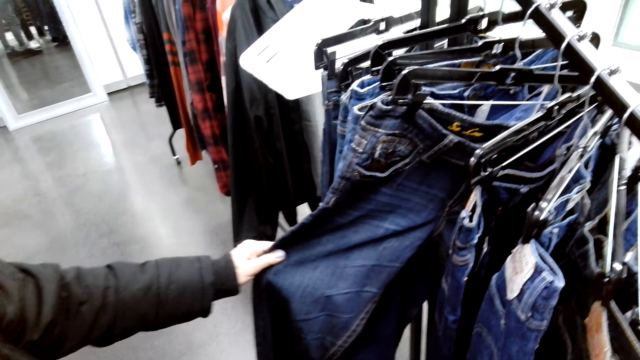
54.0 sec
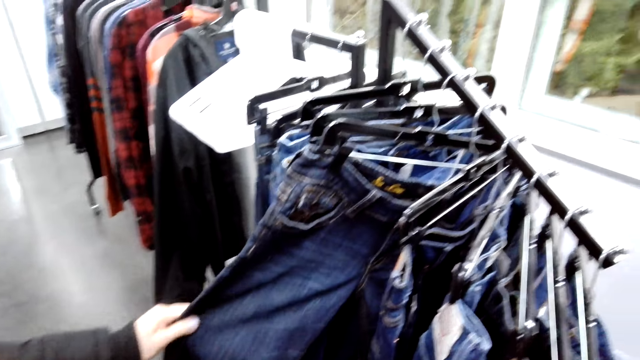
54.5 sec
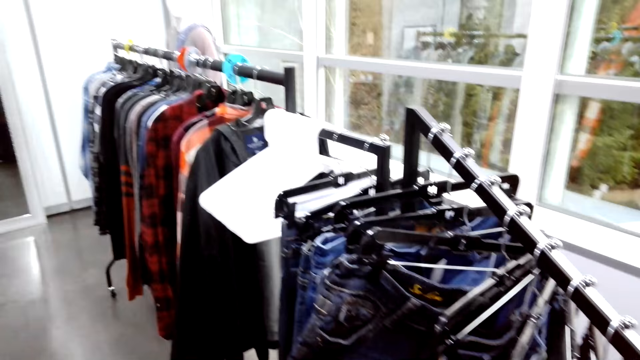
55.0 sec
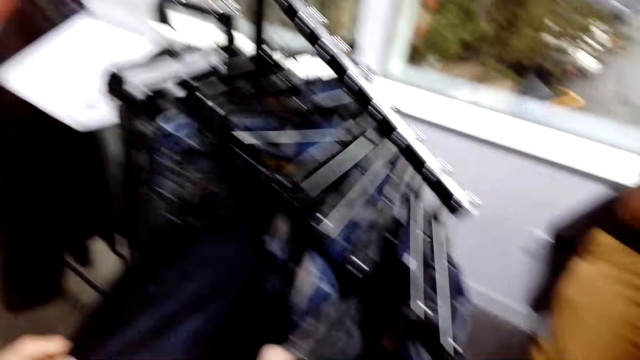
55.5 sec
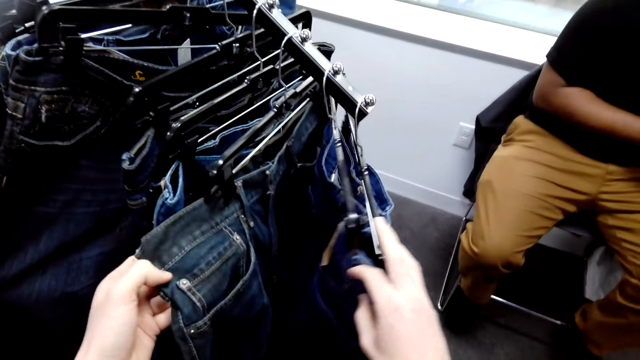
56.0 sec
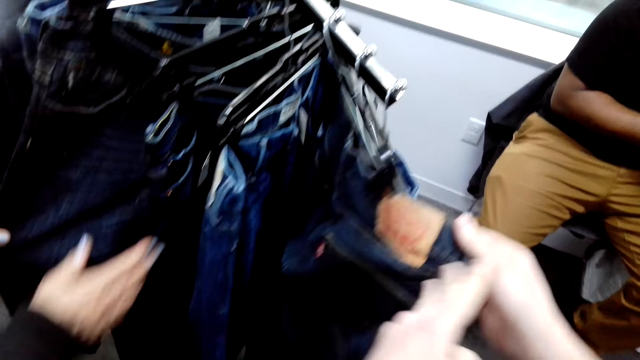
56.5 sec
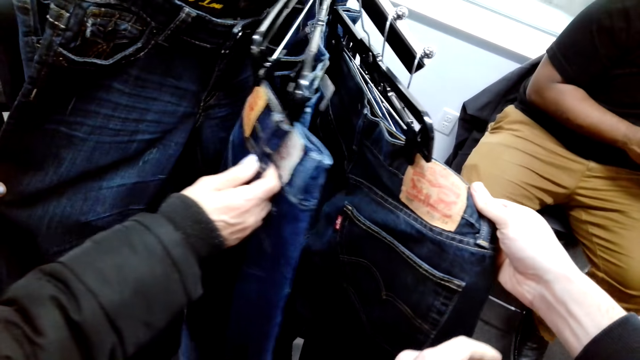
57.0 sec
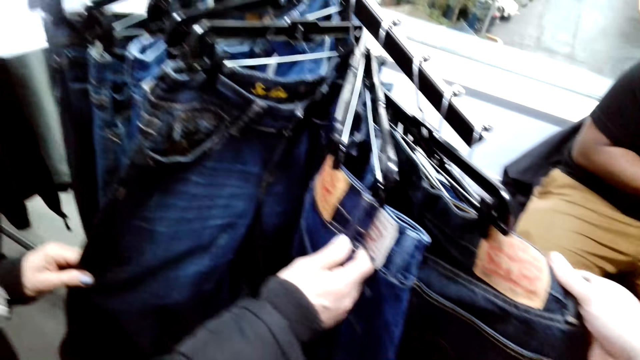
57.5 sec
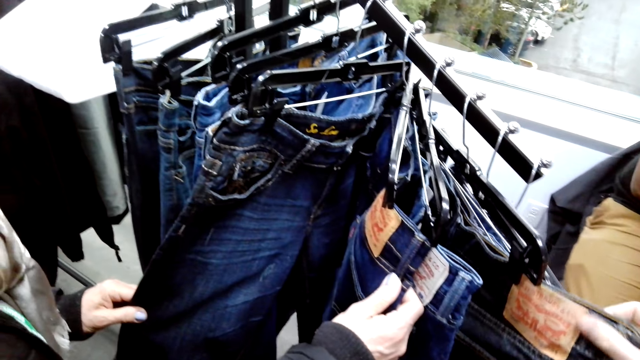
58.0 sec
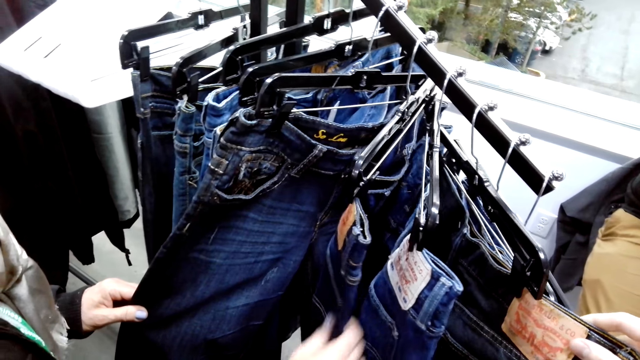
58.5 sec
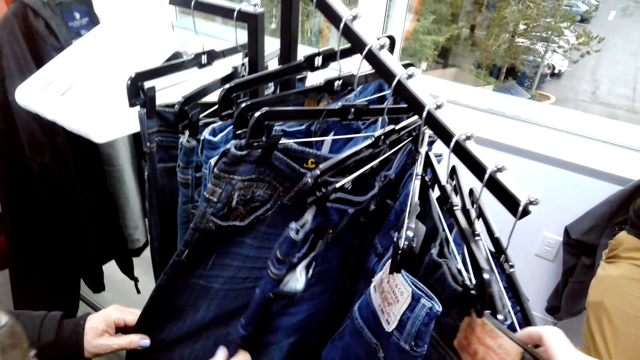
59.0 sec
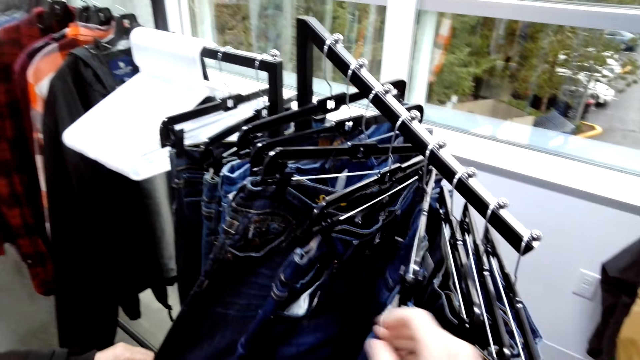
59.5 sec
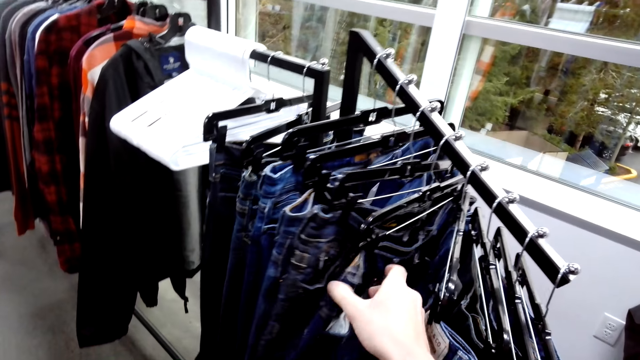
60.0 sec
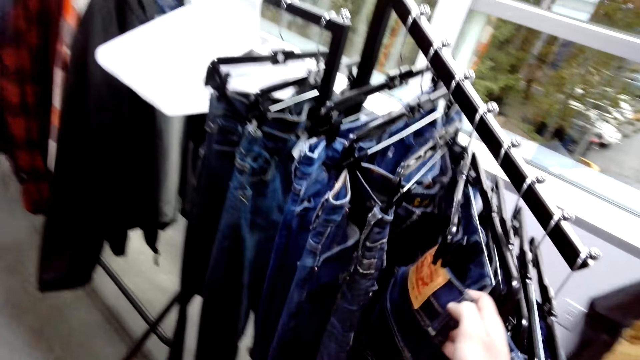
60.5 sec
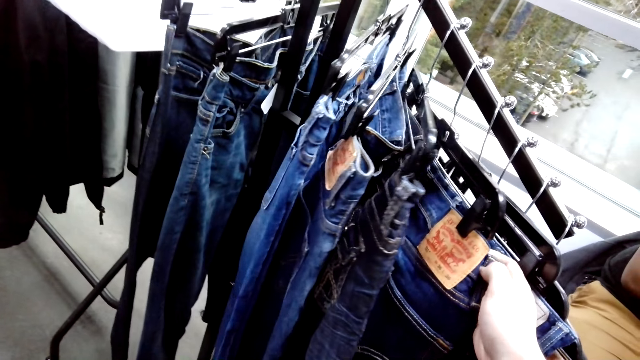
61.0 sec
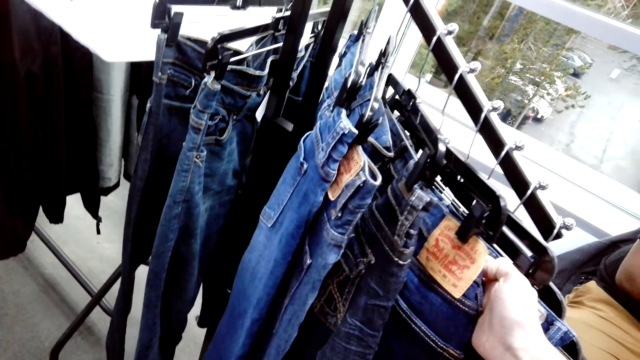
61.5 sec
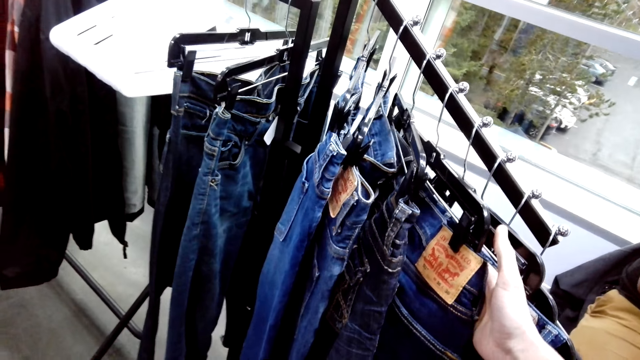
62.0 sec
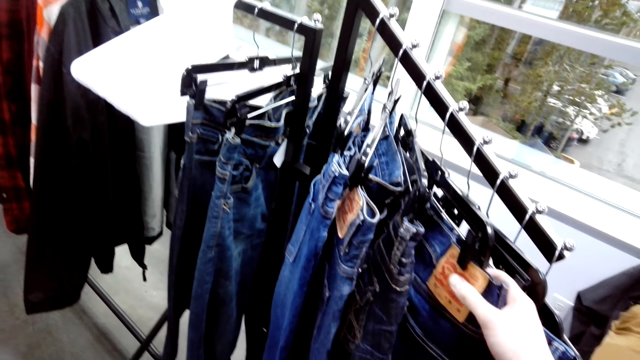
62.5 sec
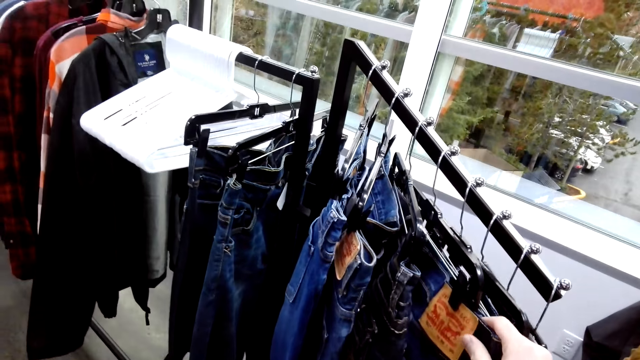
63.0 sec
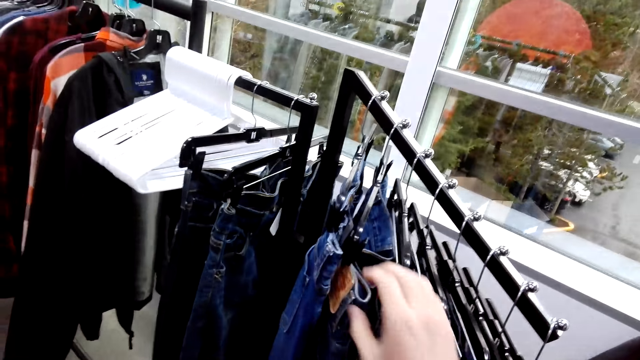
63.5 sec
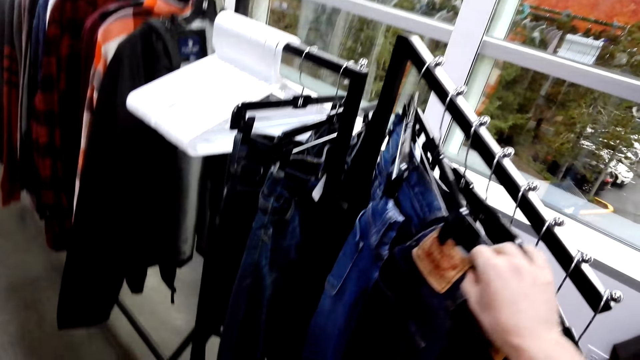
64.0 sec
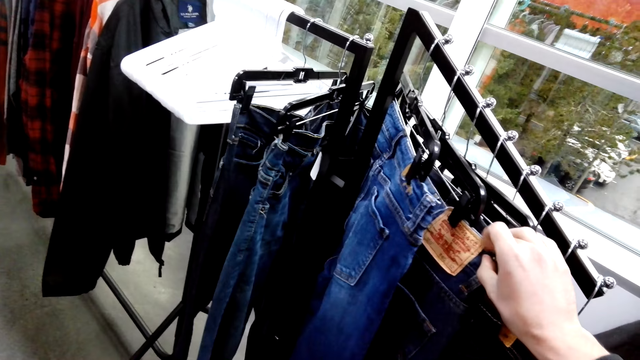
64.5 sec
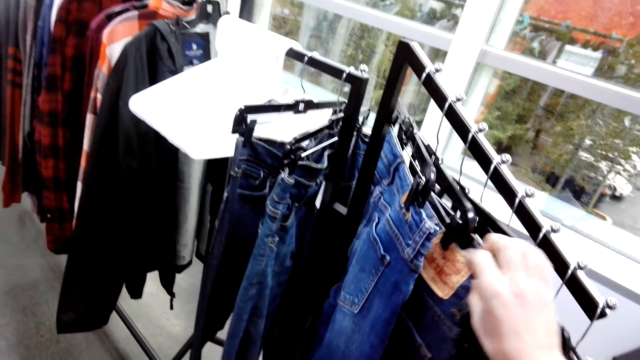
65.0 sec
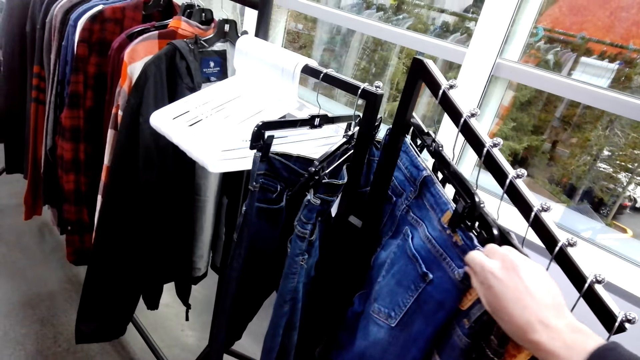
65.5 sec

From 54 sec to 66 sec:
The camera wearer turns the jeans on a hanger.

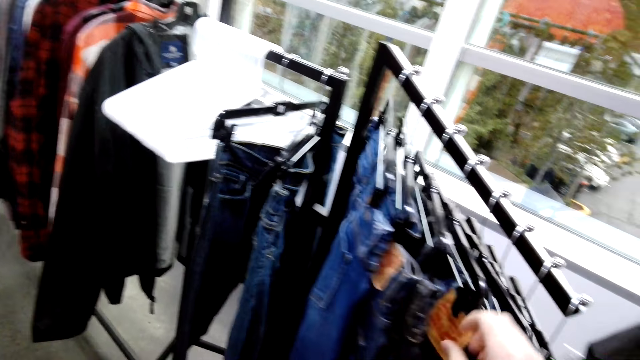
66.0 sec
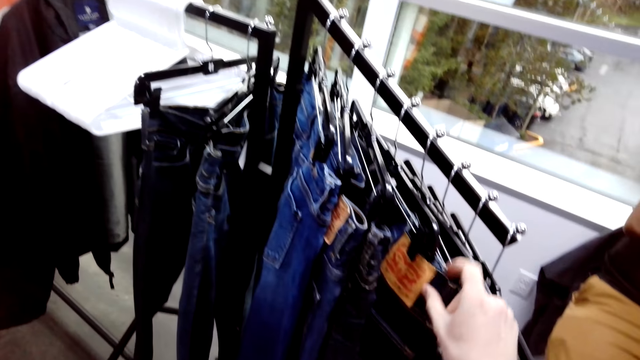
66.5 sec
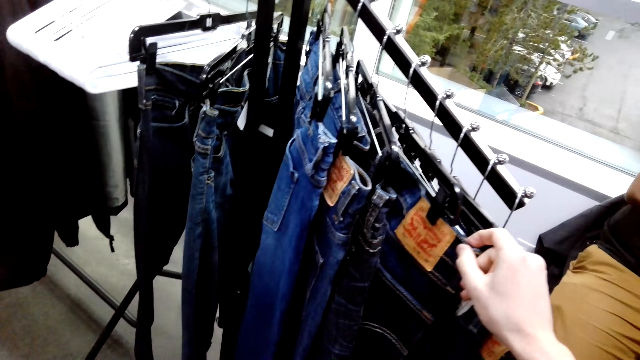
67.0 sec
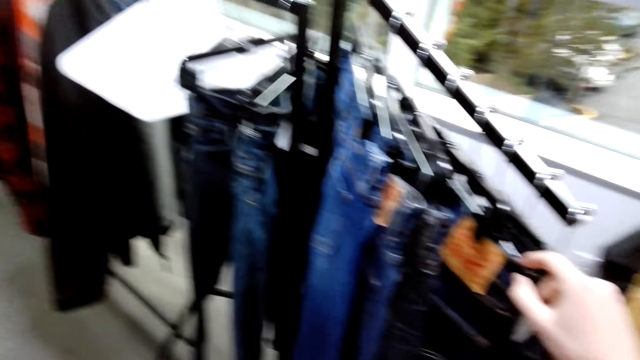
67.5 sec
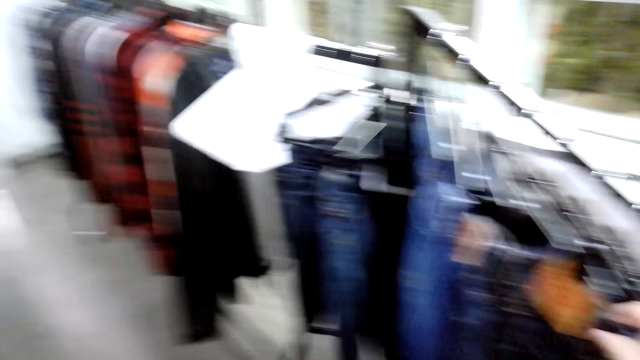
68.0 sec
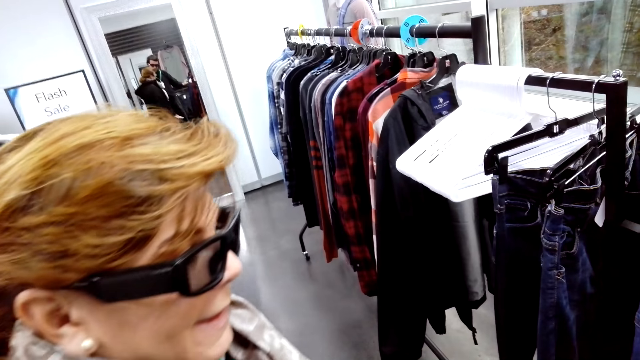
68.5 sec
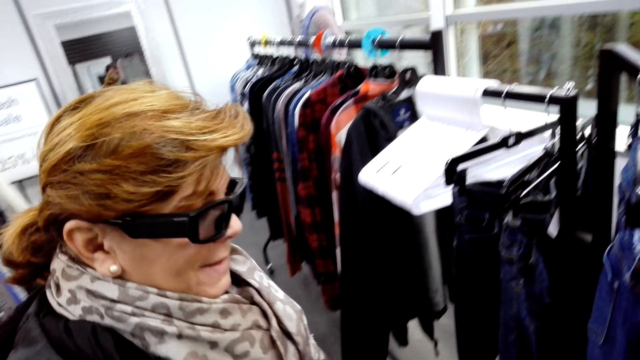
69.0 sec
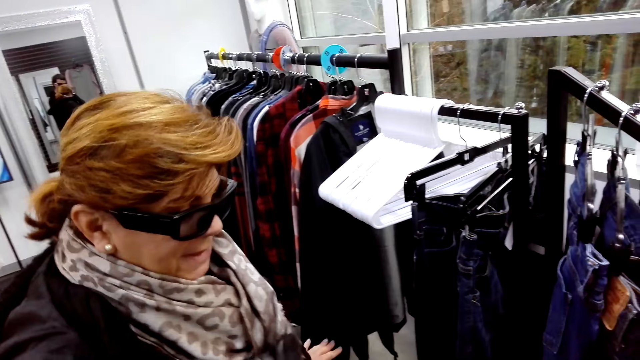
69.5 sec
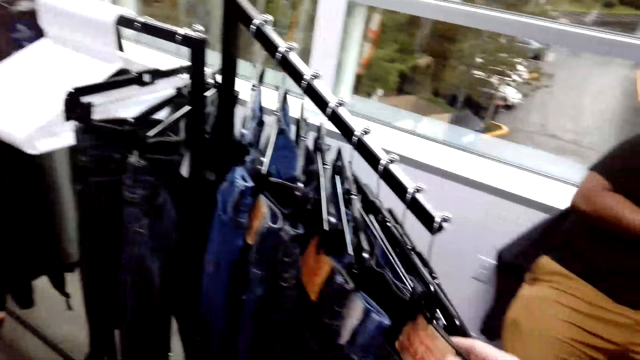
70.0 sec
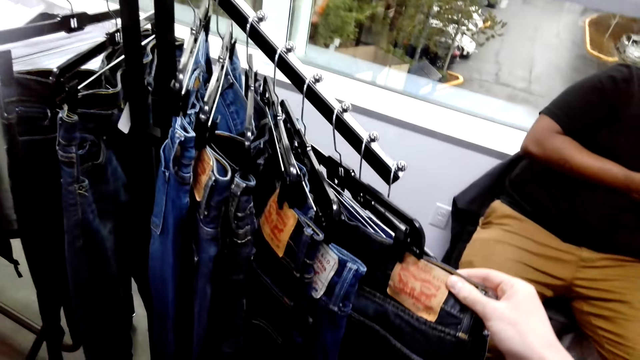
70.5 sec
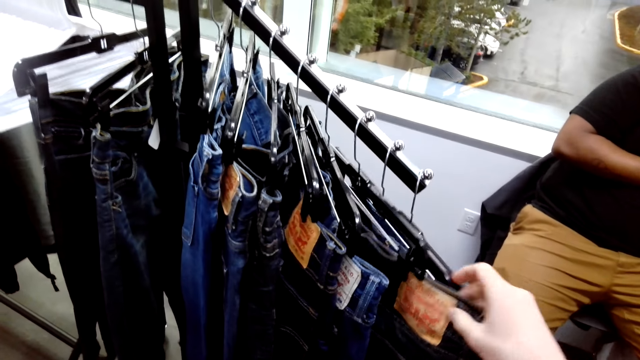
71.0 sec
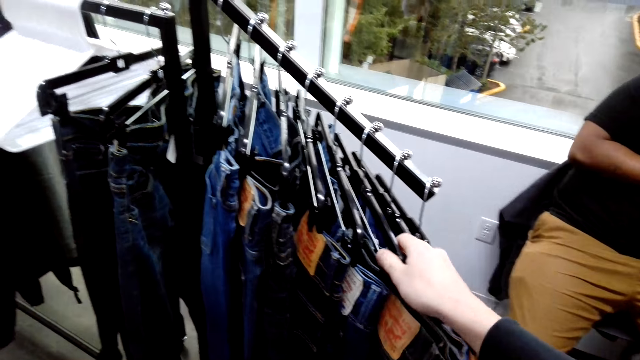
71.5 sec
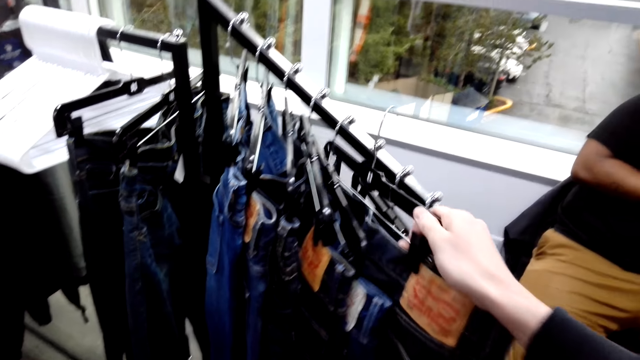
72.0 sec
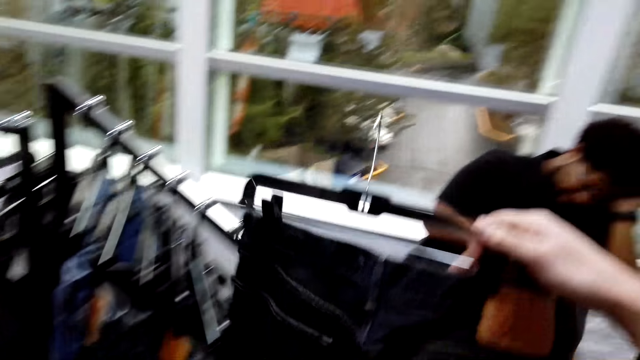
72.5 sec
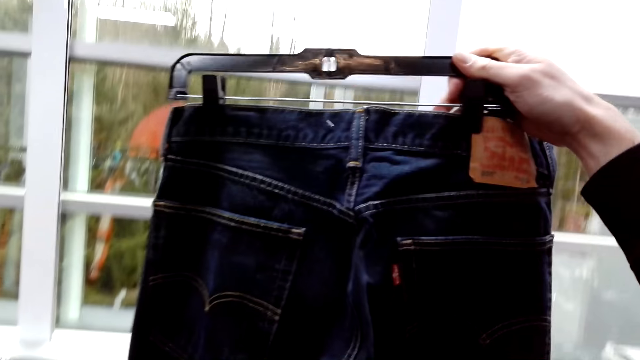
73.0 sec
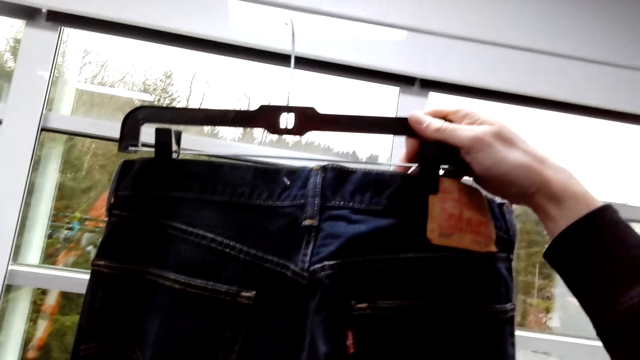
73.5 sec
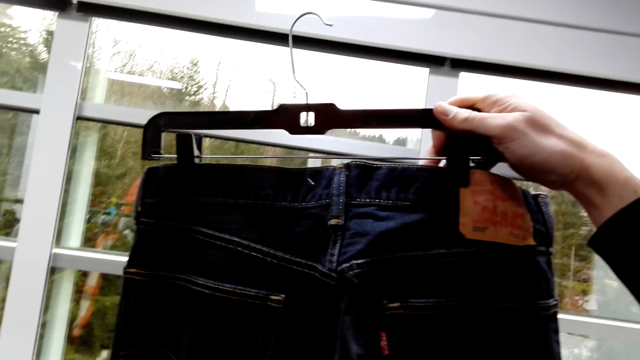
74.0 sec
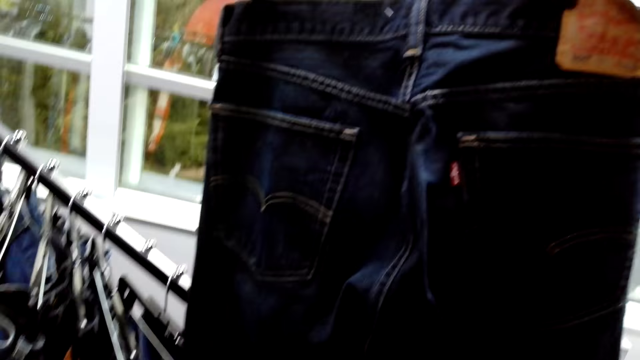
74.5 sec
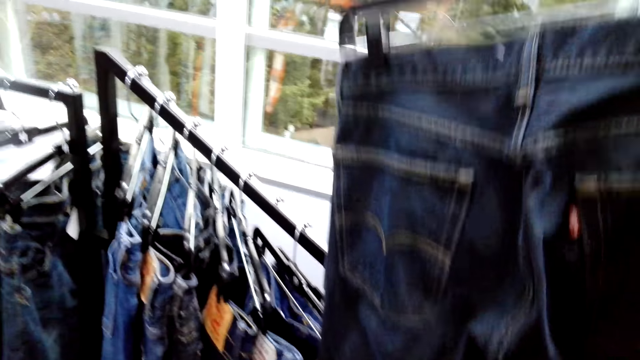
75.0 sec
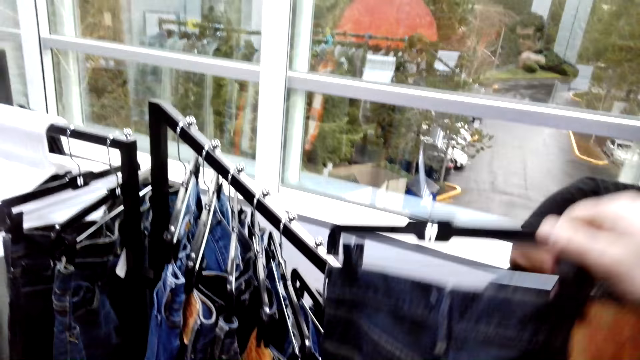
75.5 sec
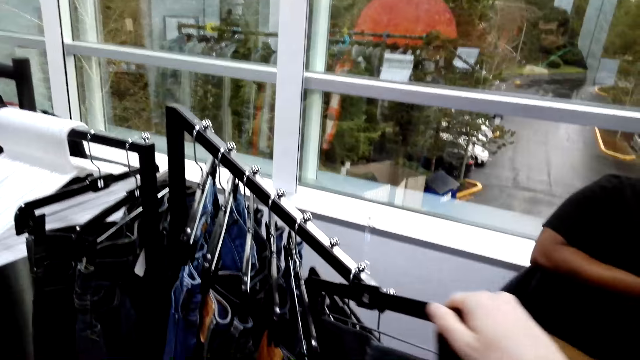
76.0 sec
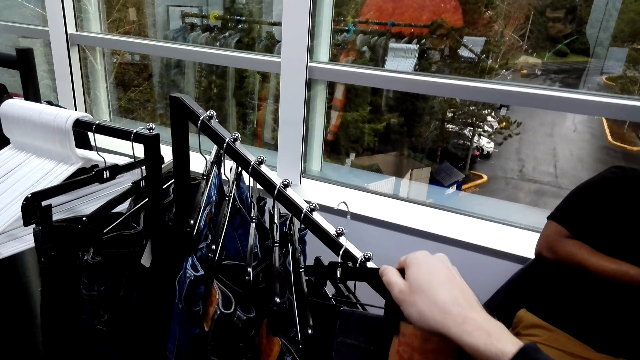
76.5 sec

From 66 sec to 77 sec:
The woman nods the head. The camera wearer picks up the jeans on a hanger from a stand.
